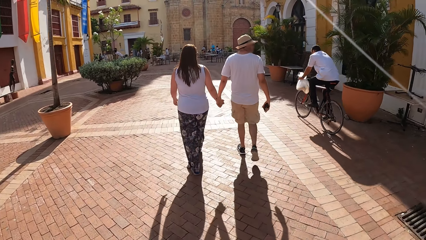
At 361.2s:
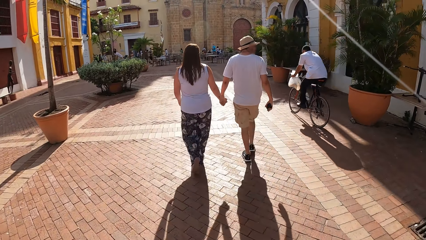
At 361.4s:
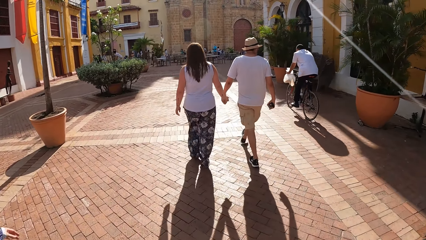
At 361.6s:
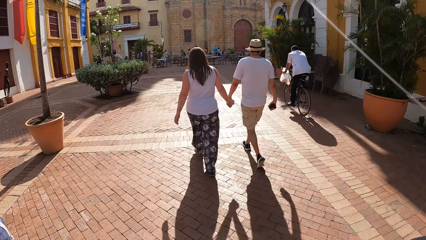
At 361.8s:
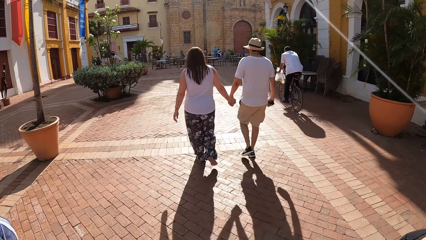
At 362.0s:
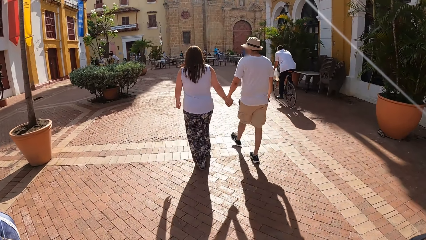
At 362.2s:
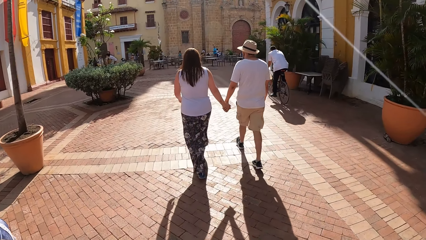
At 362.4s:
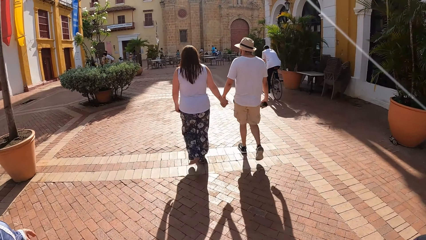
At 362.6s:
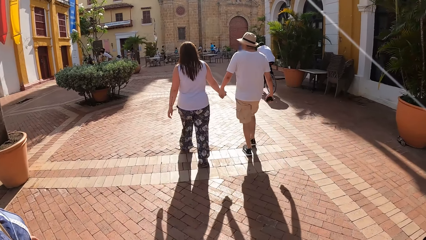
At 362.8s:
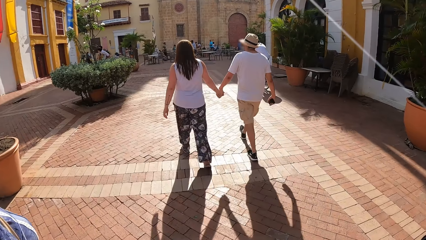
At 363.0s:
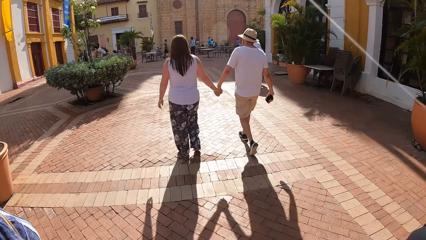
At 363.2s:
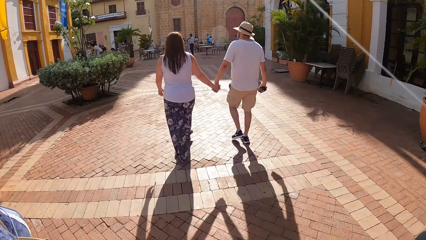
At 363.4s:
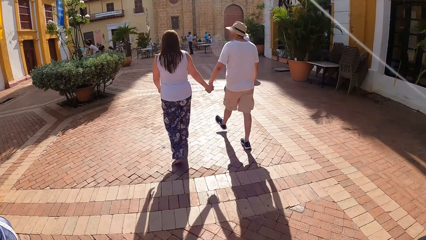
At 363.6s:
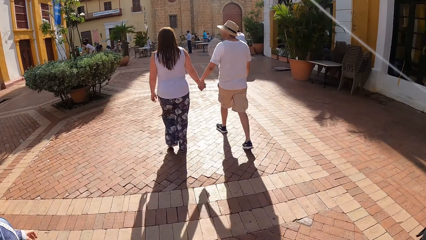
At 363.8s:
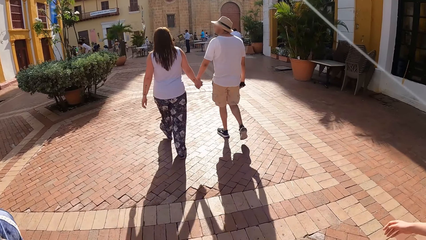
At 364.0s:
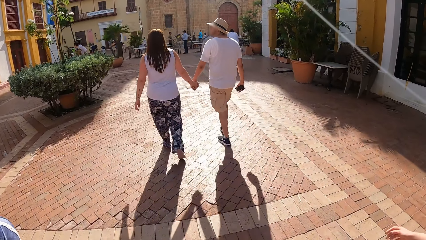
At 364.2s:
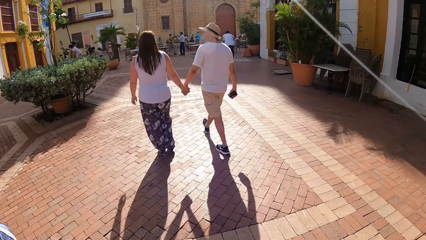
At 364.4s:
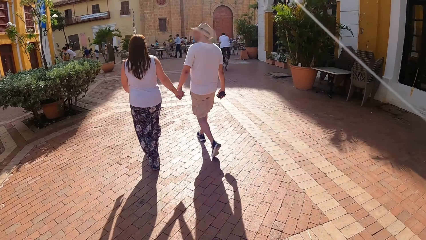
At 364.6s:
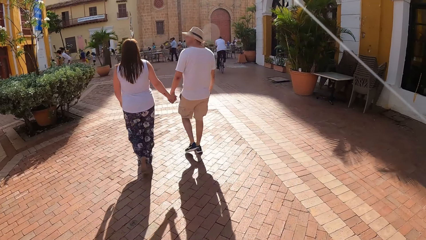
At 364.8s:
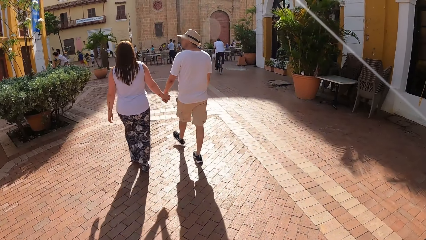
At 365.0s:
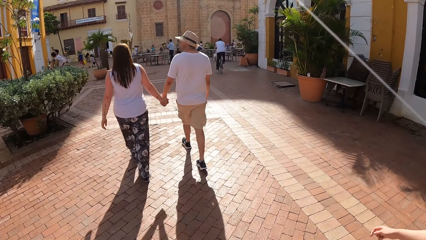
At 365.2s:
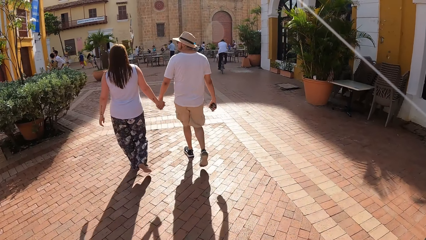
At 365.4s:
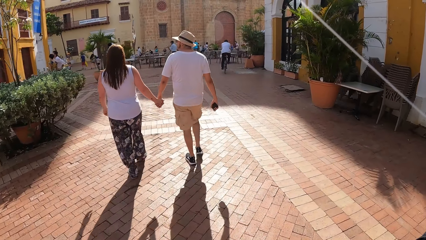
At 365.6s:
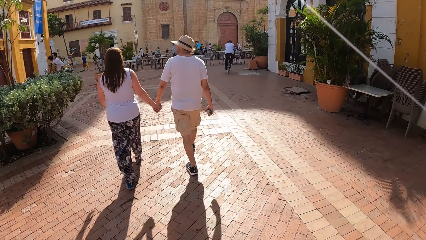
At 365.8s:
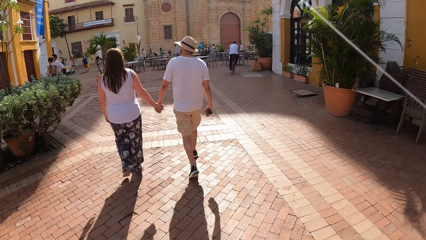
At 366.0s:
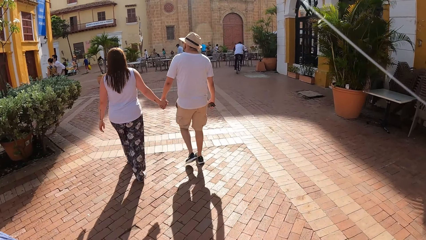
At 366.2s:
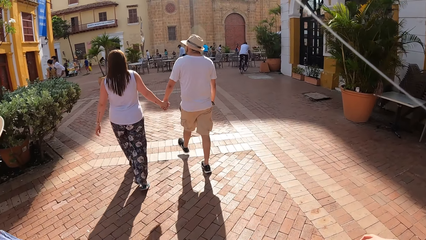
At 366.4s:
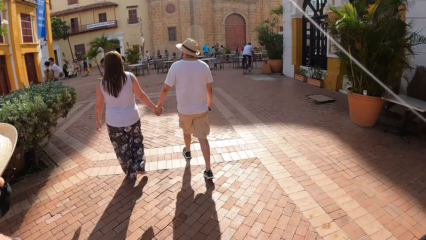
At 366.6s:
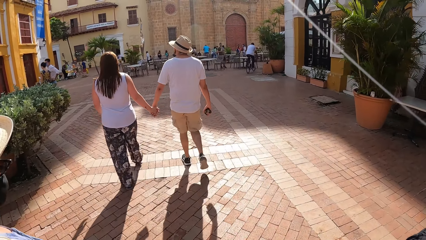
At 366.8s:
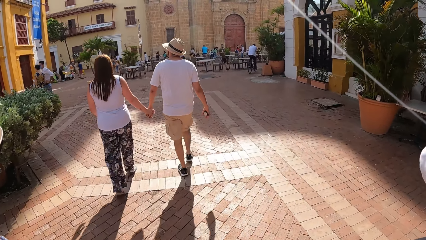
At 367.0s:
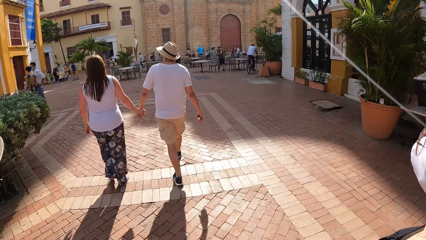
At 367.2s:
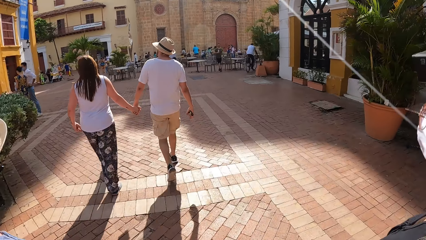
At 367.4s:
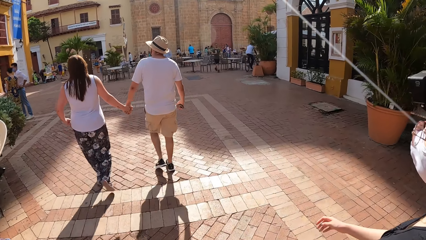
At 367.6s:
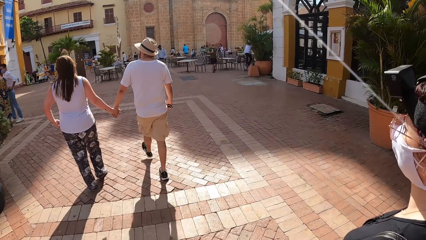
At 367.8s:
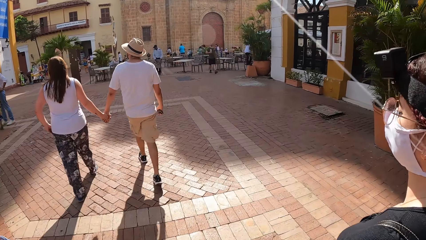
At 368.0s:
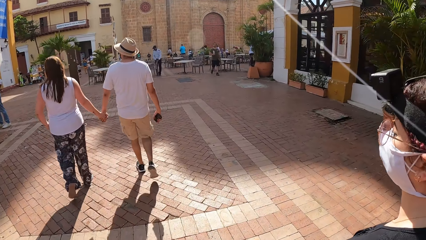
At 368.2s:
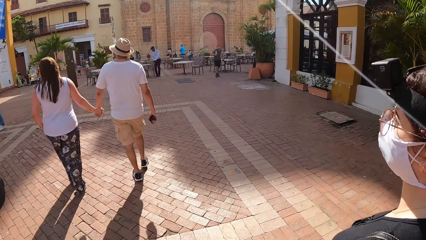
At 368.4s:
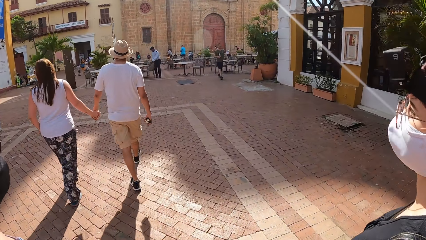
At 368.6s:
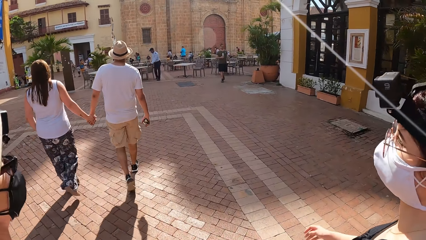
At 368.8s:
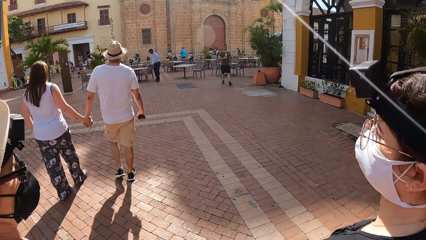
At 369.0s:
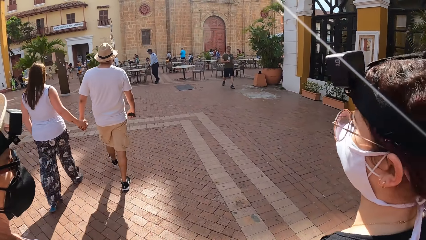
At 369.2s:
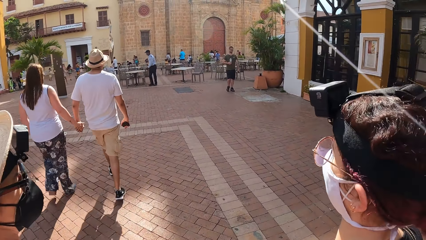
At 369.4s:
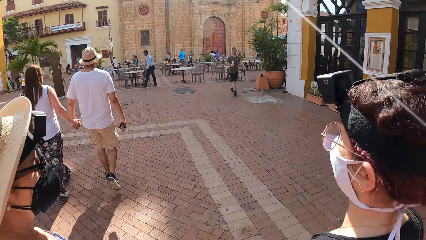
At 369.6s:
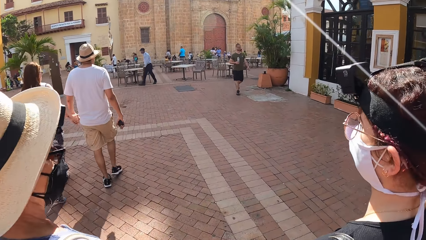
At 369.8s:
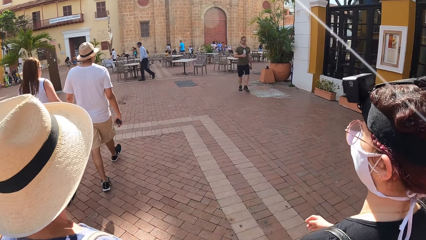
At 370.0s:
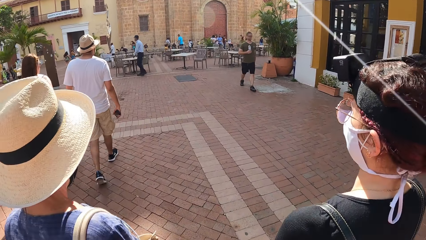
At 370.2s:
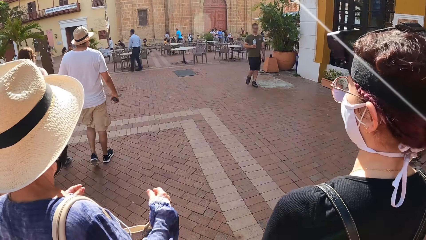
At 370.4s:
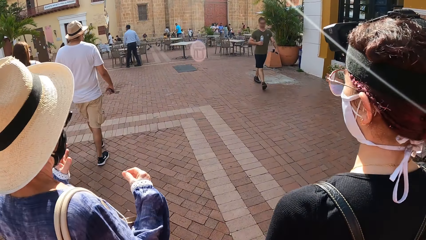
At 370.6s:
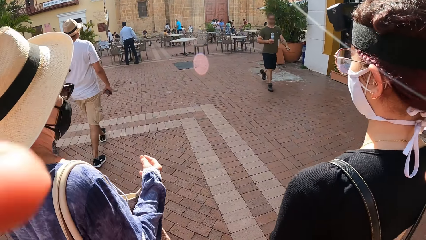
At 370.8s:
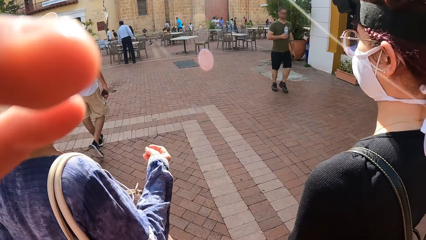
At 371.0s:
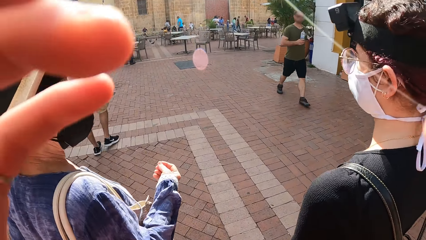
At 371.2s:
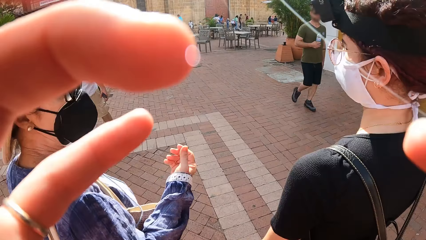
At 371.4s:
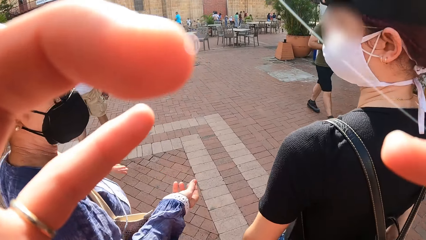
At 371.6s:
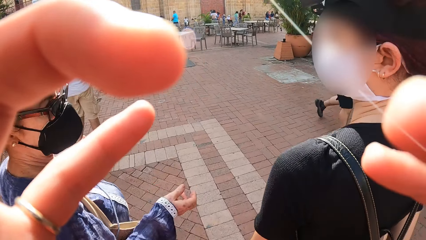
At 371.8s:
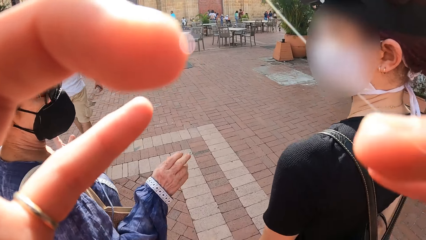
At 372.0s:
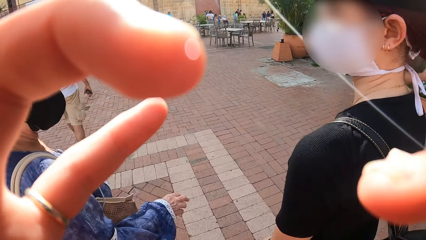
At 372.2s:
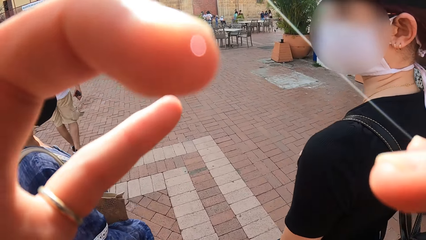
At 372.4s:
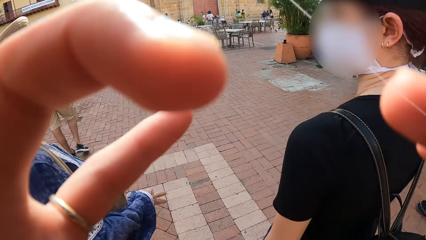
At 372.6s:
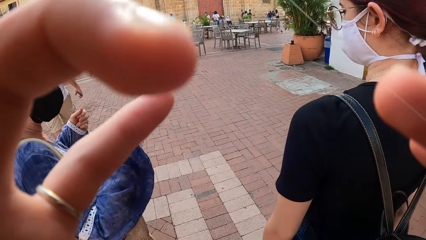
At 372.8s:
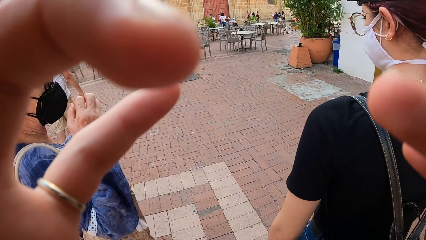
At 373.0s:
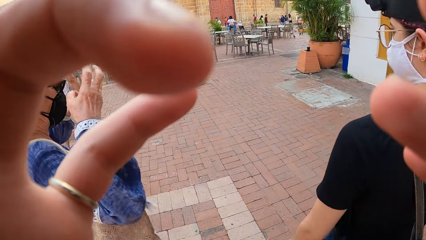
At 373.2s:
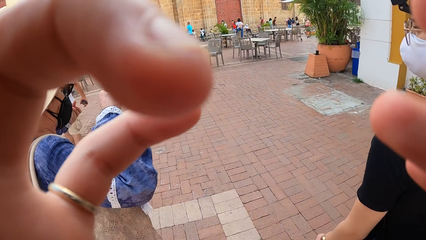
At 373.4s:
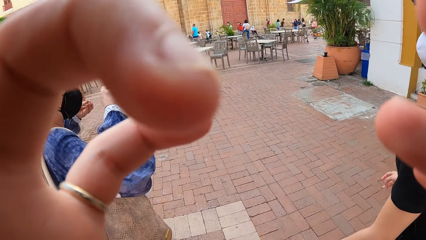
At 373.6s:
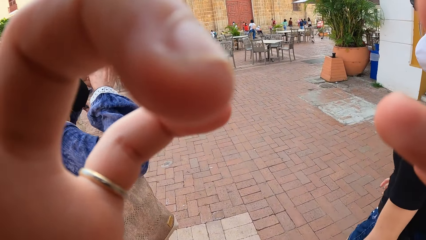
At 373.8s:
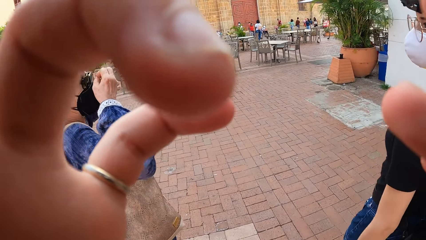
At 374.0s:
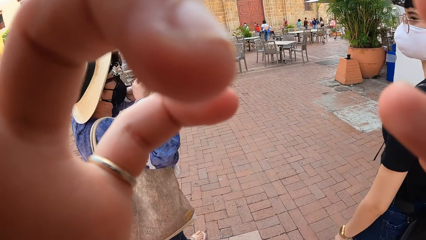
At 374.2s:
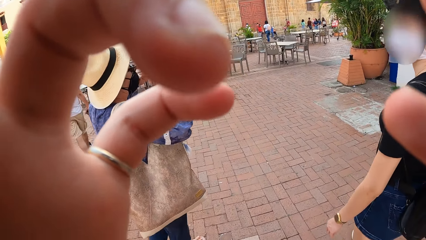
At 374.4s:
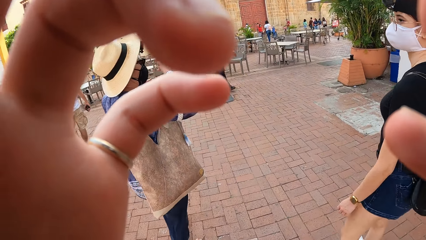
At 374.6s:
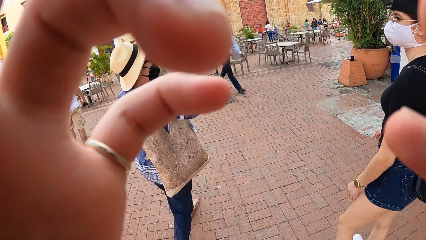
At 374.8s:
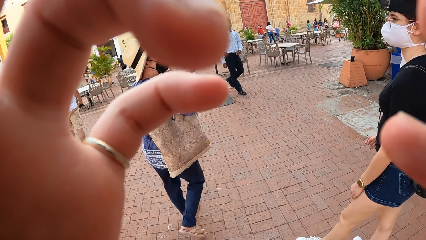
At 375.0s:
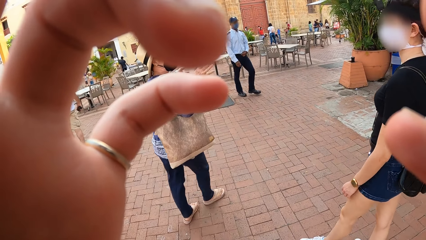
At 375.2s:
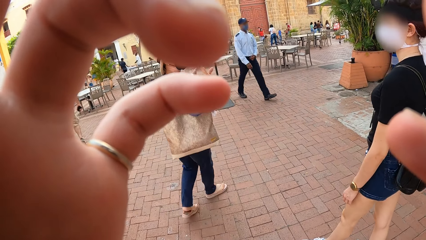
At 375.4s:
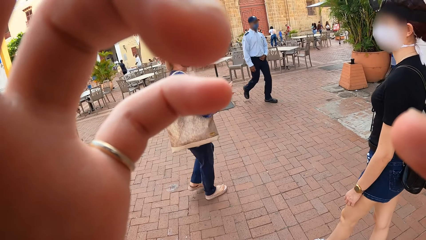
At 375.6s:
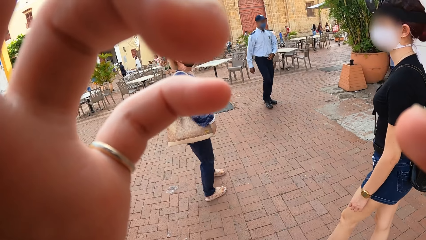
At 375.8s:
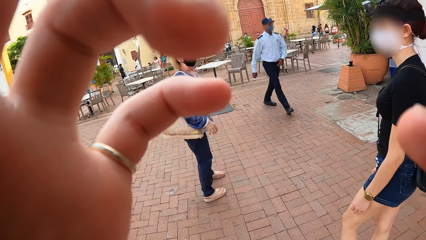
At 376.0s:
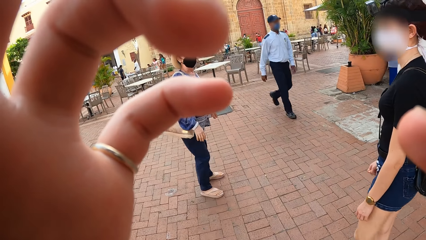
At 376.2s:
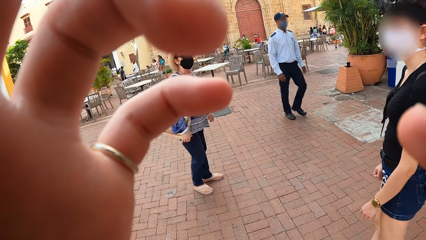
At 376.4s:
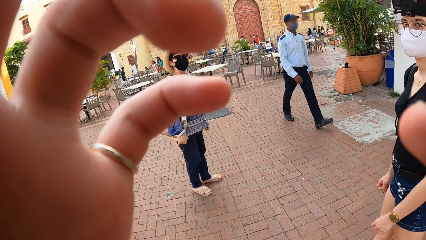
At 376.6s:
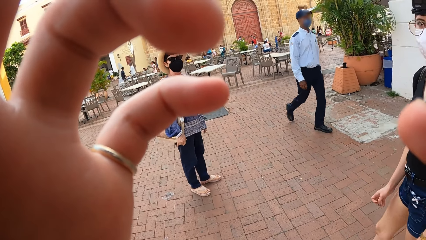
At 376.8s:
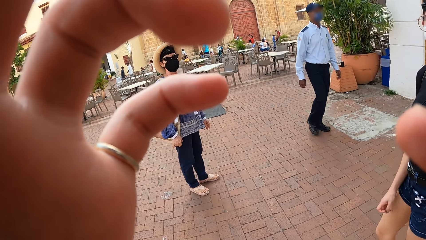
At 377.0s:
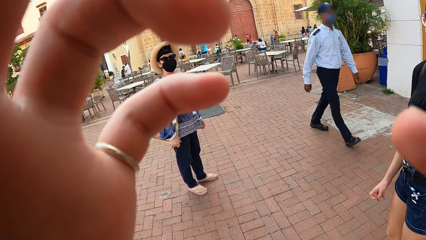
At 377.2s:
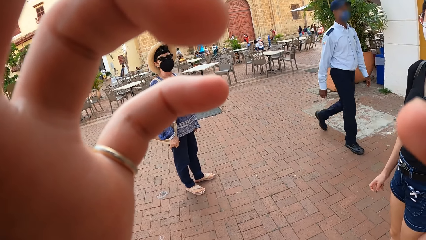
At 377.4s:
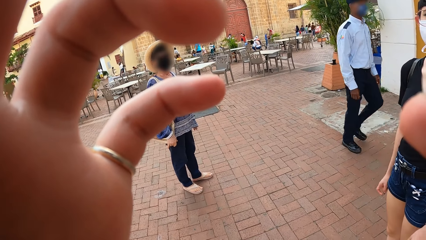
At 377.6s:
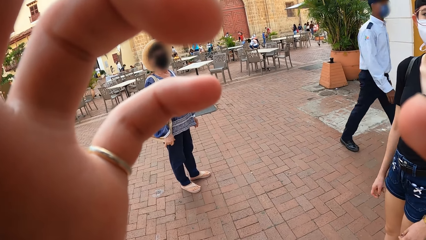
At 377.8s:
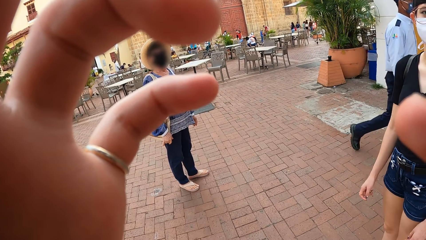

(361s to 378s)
A woman walks in the walkway. Another woman walks in the walkway. The first woman walks in the walkway. The other woman interacts with the camera wearer and the first woman. The camera wearer touches a camera. The other woman converses with the first woman. The first woman stops in the walkway. The other woman stops in the walkway.
